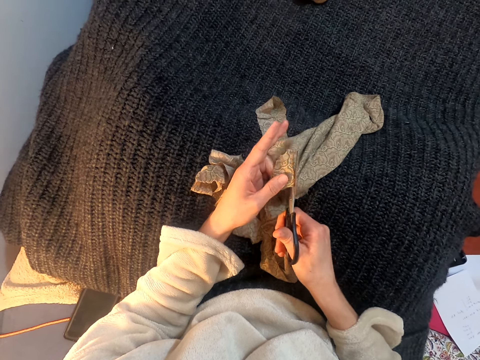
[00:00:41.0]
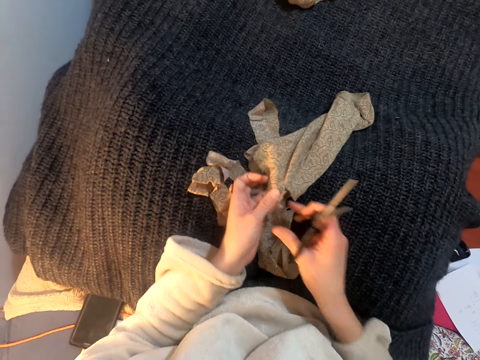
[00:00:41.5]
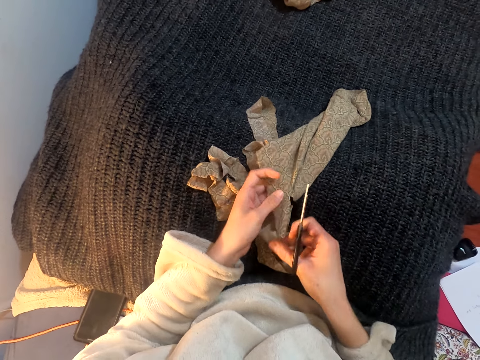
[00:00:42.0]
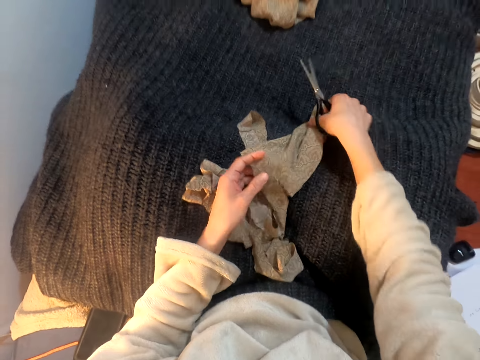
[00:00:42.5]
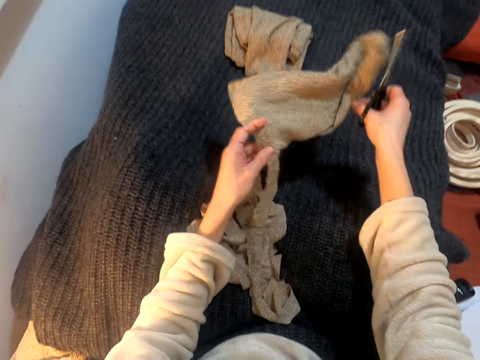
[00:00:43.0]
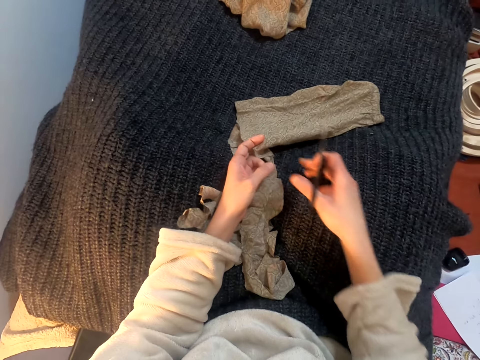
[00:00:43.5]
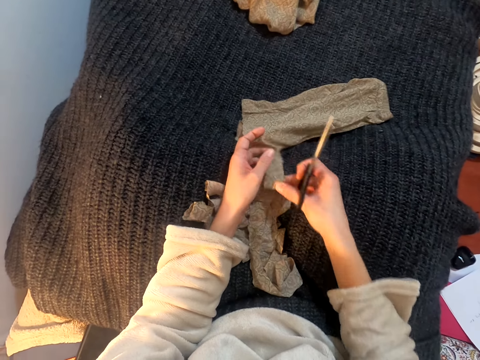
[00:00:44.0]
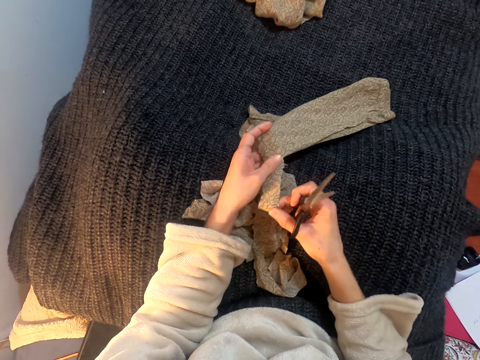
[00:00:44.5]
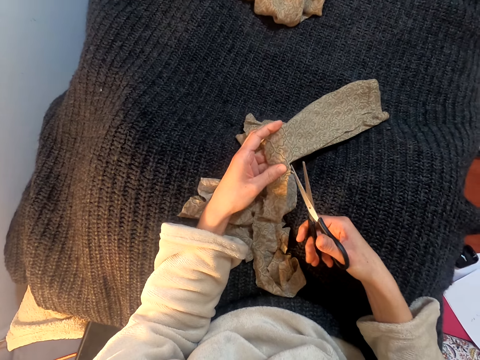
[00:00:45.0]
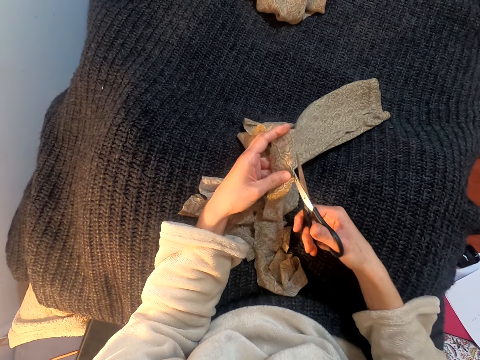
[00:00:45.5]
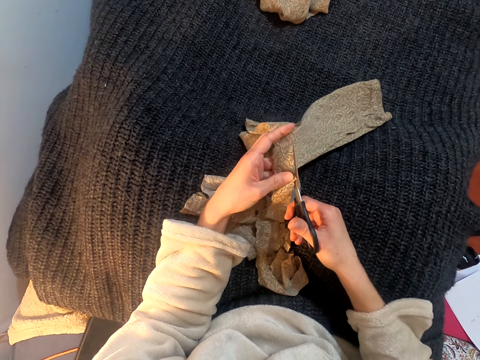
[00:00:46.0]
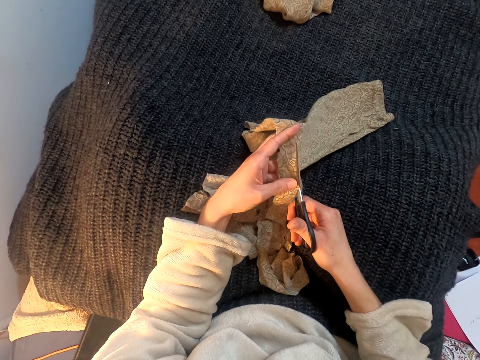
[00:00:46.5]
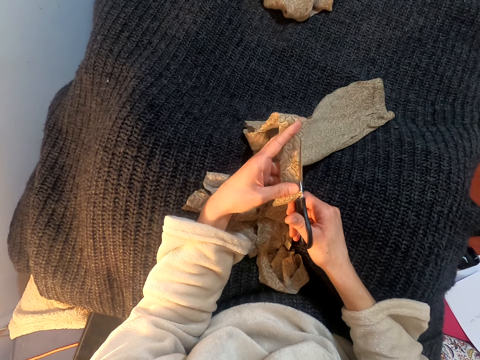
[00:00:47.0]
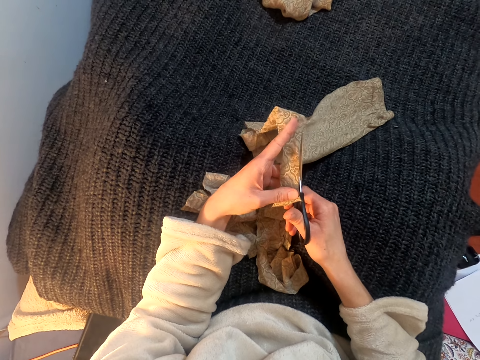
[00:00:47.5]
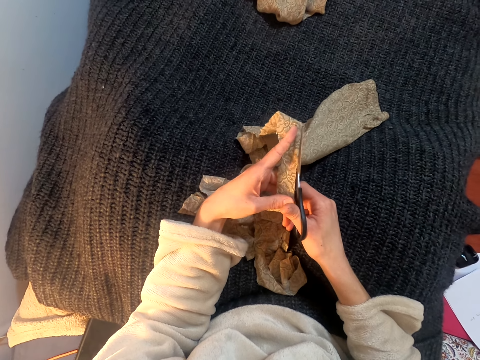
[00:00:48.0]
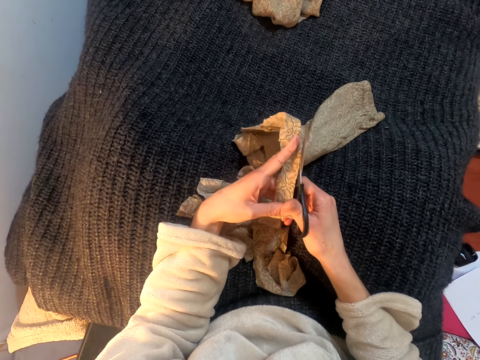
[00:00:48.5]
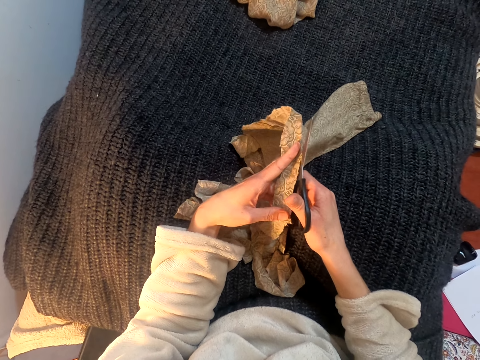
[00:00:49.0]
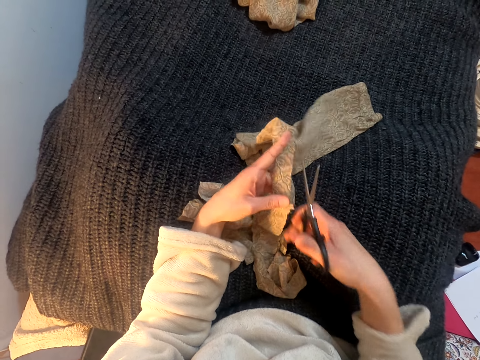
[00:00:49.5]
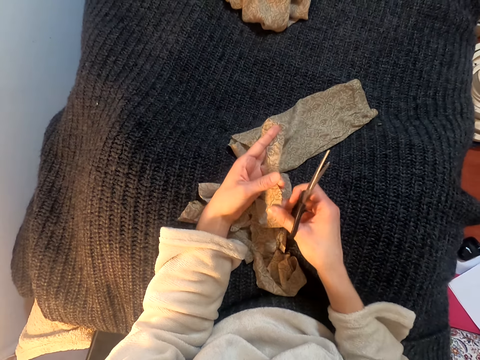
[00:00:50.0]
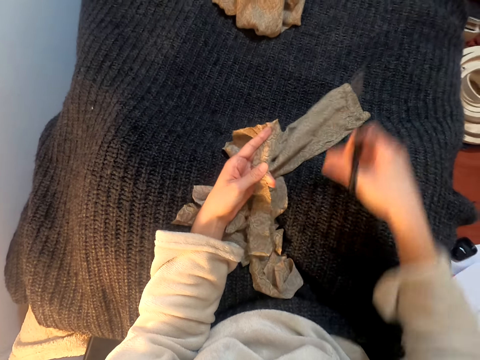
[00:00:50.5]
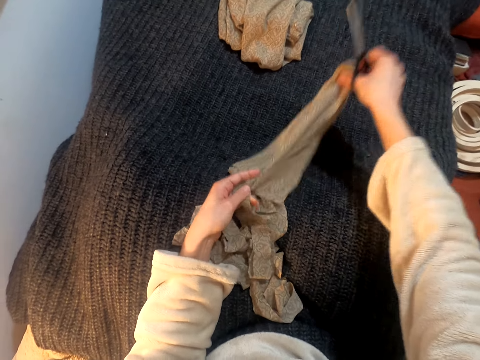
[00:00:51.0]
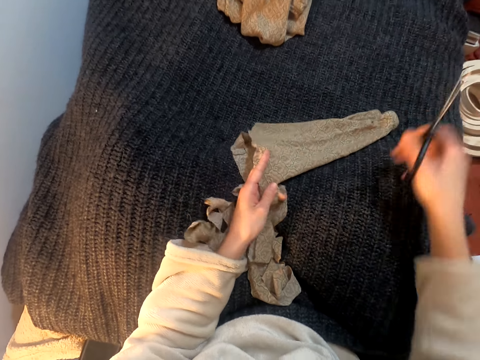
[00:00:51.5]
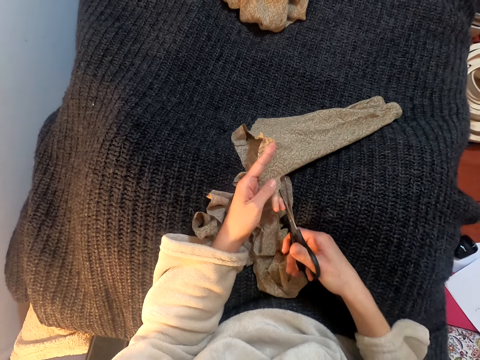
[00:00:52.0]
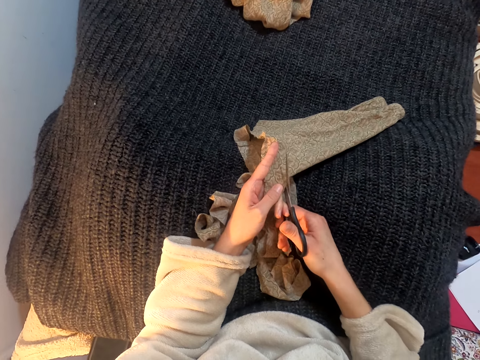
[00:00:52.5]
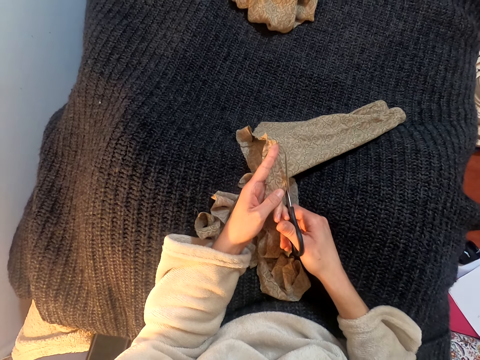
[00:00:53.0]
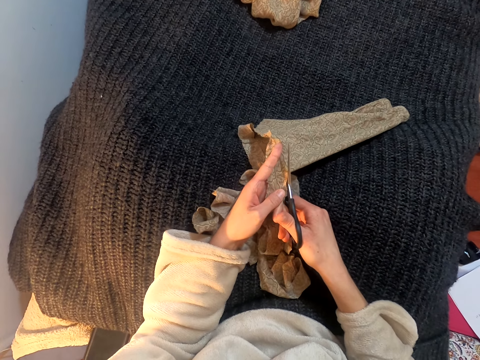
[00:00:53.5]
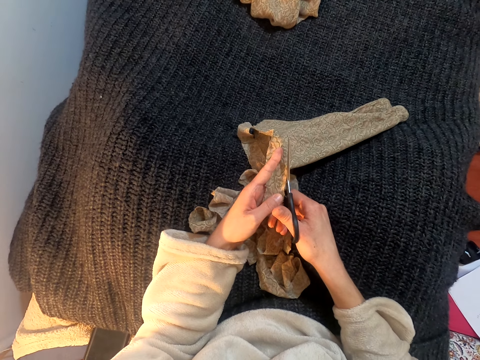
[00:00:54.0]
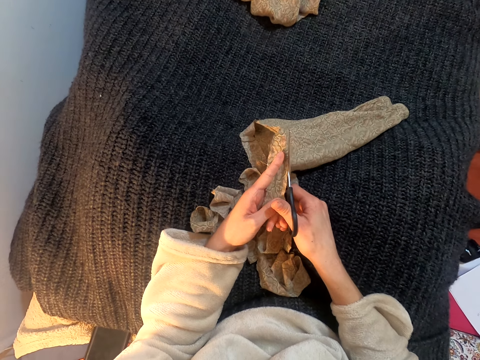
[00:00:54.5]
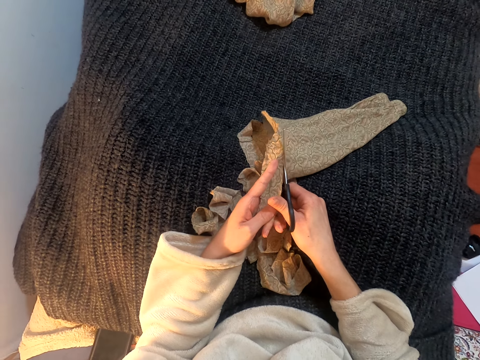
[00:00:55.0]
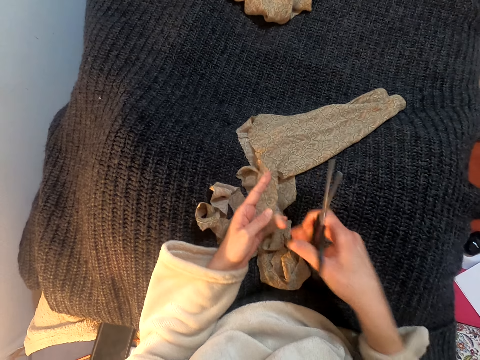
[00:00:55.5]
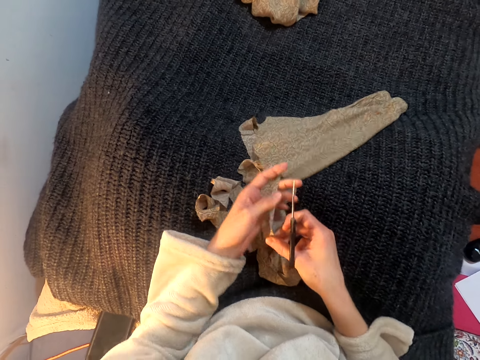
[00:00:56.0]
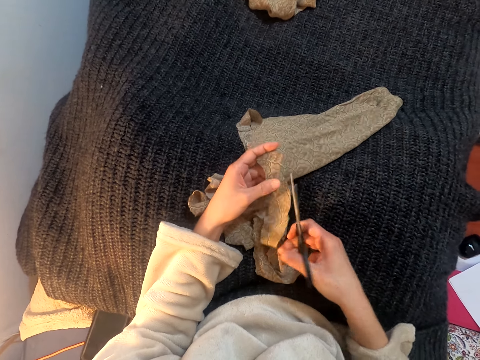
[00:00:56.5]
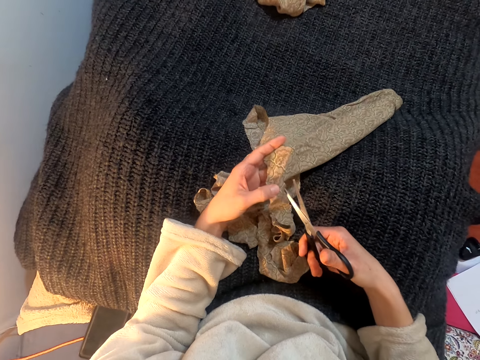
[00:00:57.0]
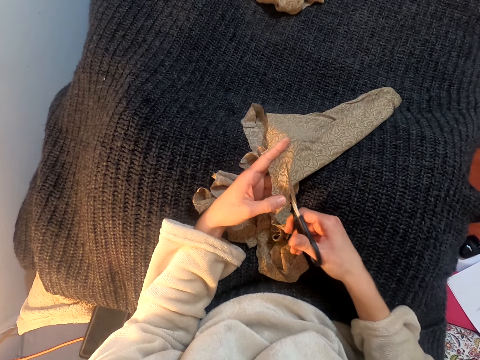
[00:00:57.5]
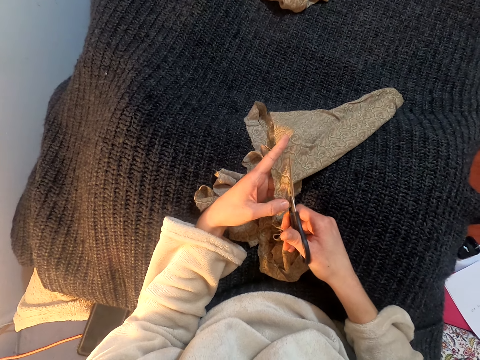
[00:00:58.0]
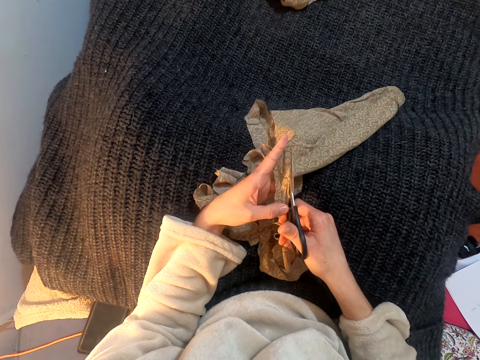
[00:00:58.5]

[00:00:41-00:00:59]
The camera wearer lifts the scissors. They pull up the cloth. They lift the cloth and drop the cloth on the lap. They pull the cloth. They cut the cloth with the scissors. They lift the scissors, pull the cloth, and lift the cloth. They drop the cloth on the lap. They turn the cloth over. They move the scissors. They cut the cloth with the scissors. They lift the scissors and pull the cloth. They lift the scissors and cut the cloth with the scissors.

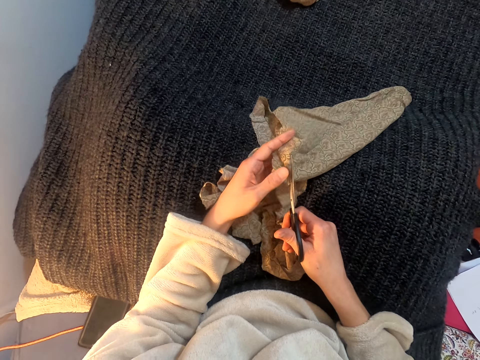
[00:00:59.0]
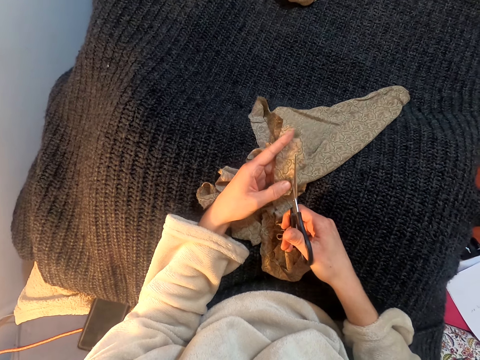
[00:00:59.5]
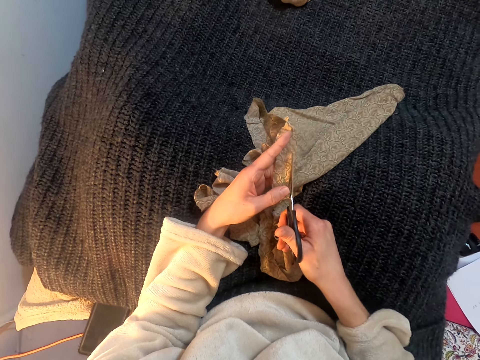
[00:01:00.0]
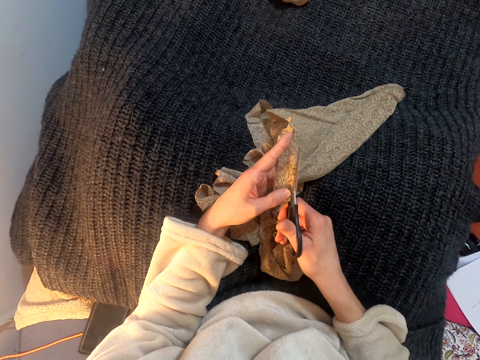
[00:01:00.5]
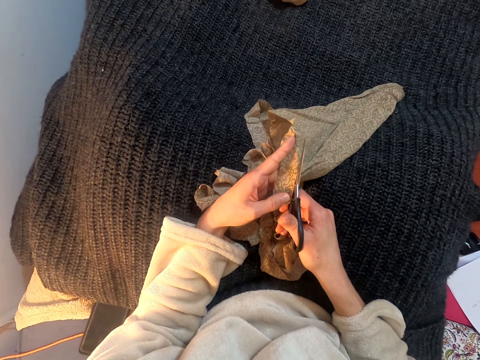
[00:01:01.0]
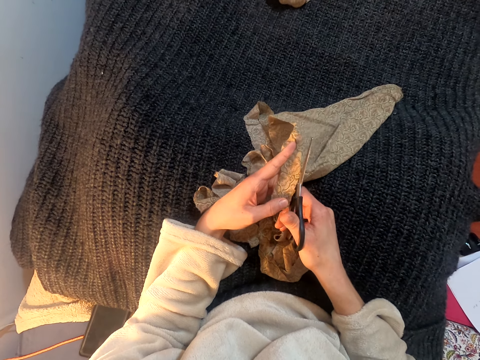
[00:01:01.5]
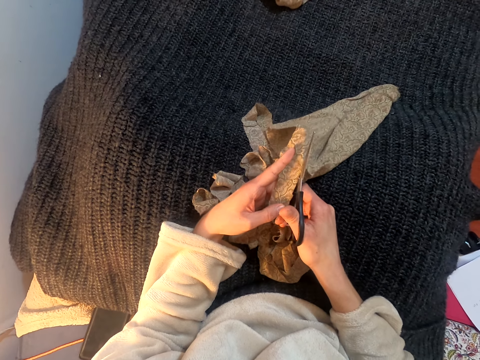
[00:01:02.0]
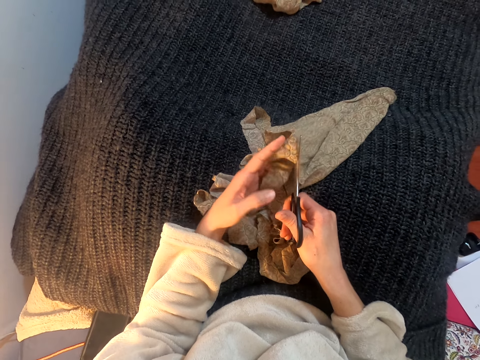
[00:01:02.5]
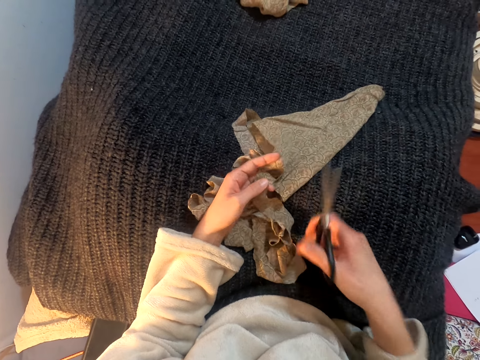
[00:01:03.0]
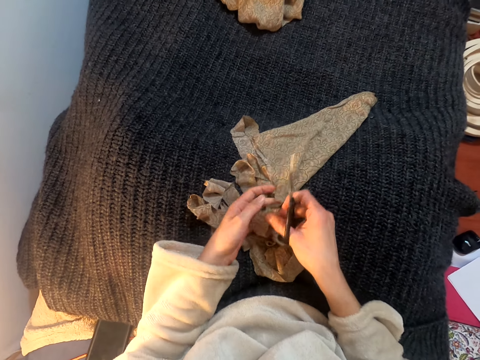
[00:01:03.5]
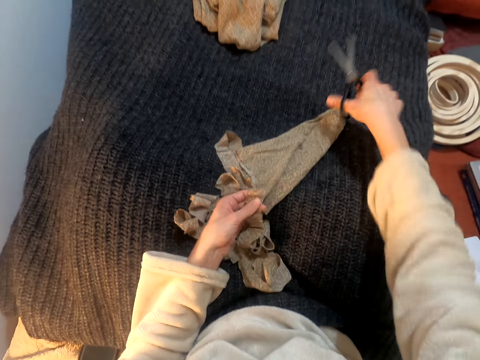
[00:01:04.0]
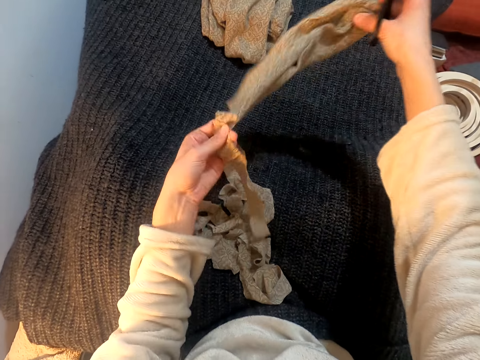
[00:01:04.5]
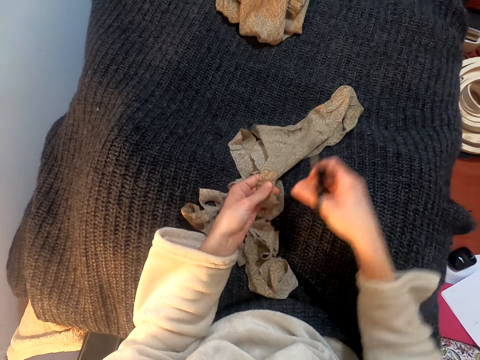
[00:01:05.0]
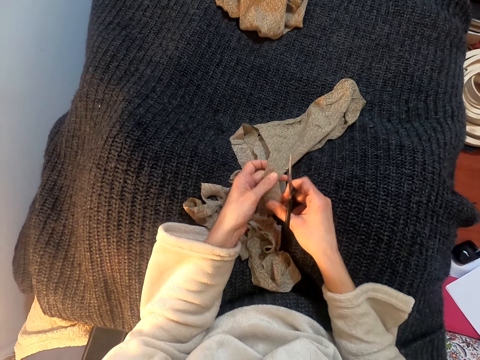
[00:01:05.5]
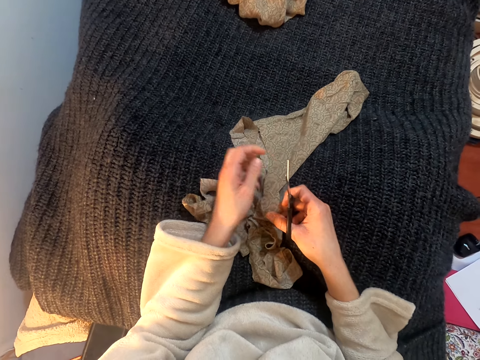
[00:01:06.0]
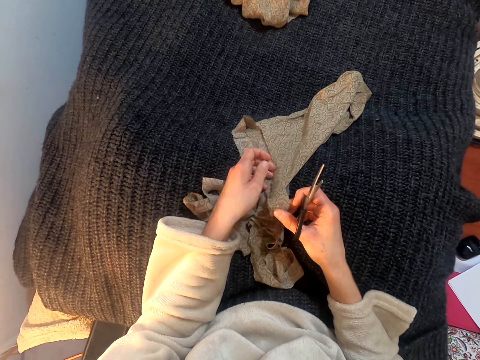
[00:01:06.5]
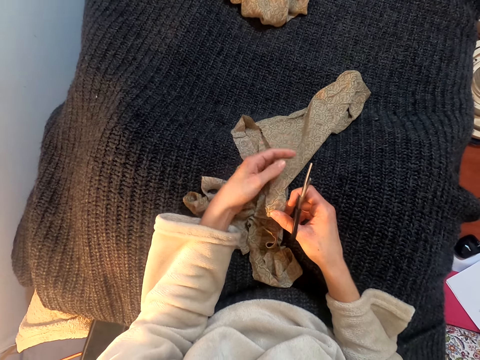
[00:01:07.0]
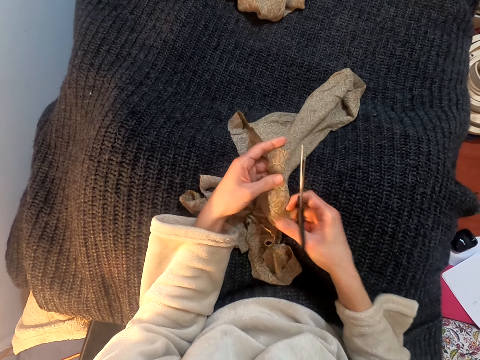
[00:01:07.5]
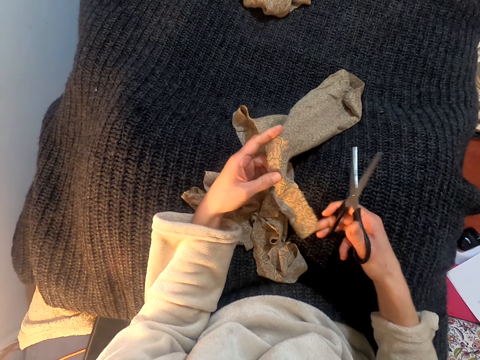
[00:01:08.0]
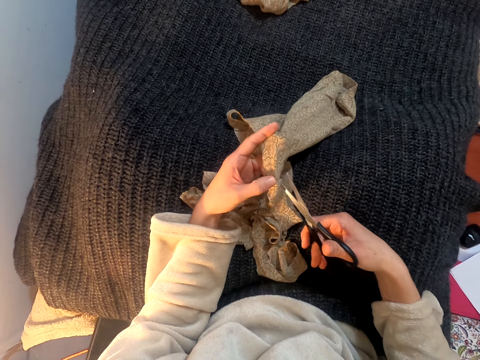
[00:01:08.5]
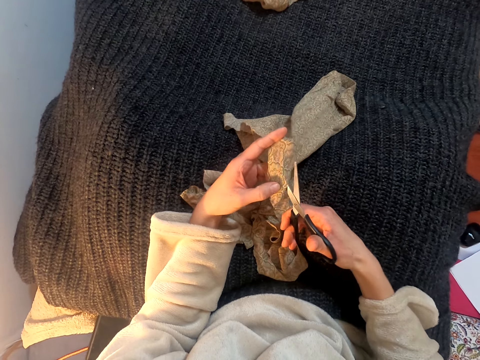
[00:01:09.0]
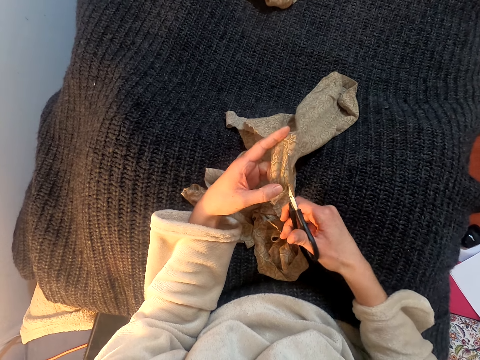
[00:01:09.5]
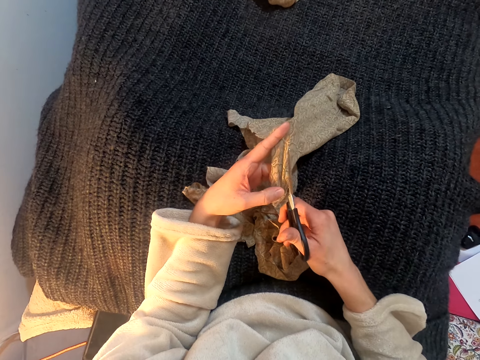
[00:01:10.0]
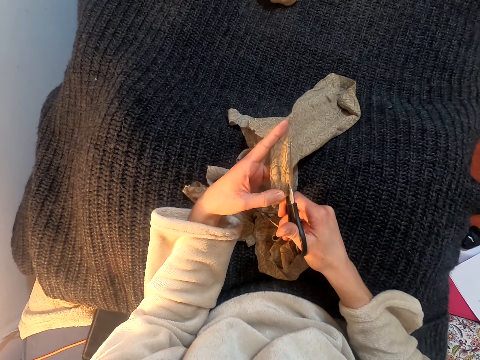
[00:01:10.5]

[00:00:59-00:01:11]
The camera wearer lifts the cloth. They pull the cloth. They lift the right hand. They lift the cloth. They turn the piece of cloth over. They drop the cloth on the lap. They pull the cloth. They lift the cloth. They lift the scissors. They cut the cloth with the scissors.
